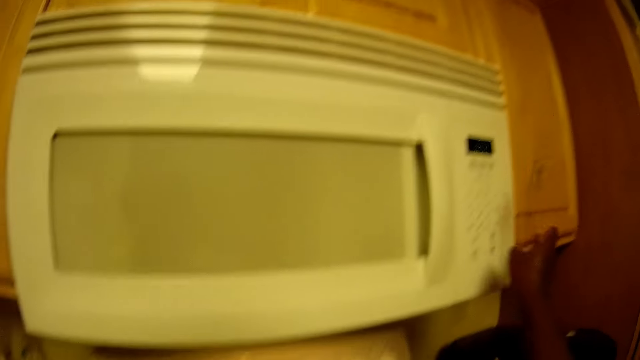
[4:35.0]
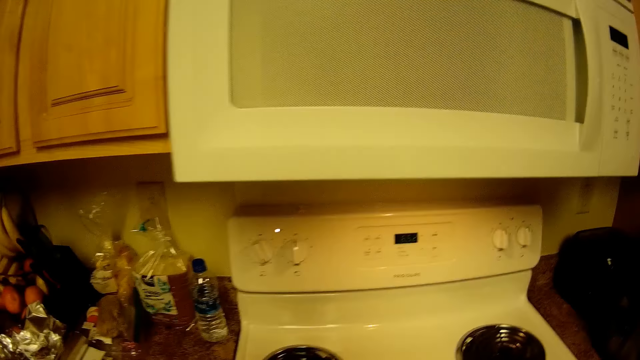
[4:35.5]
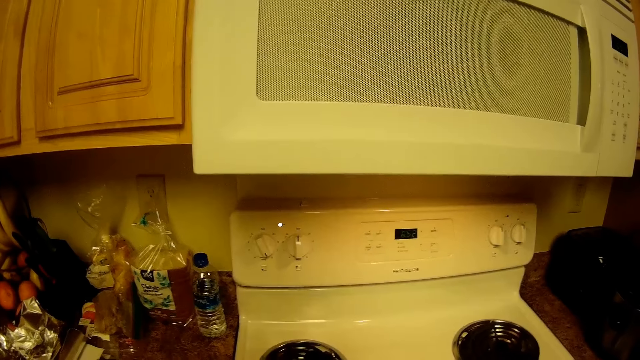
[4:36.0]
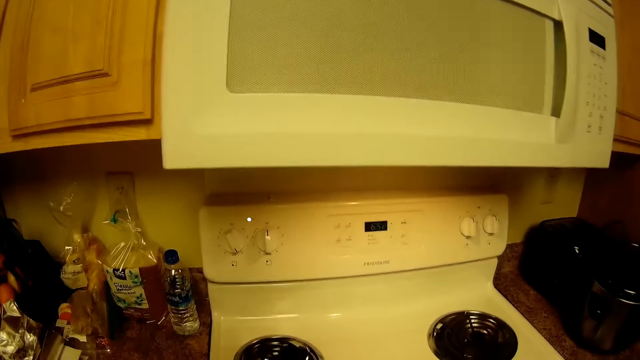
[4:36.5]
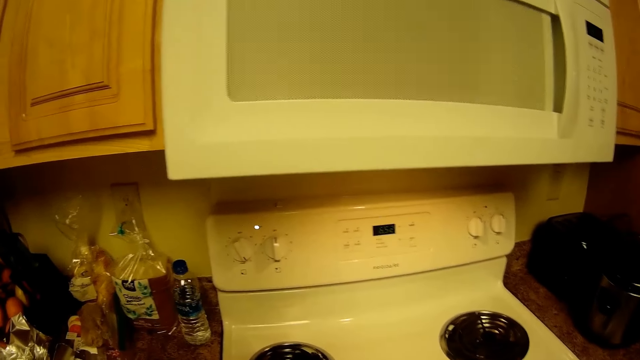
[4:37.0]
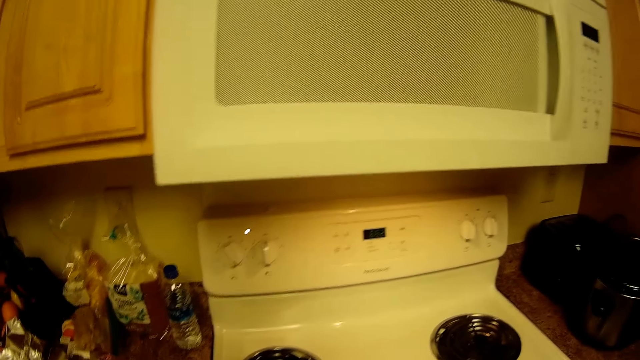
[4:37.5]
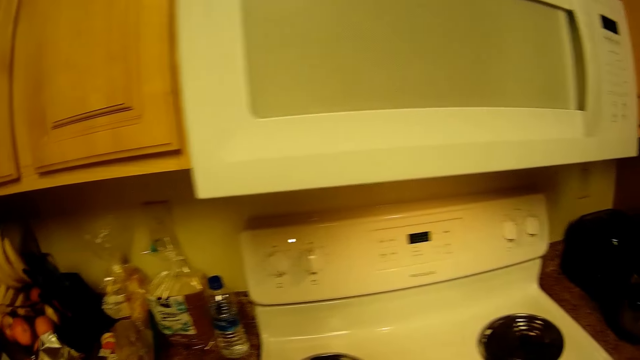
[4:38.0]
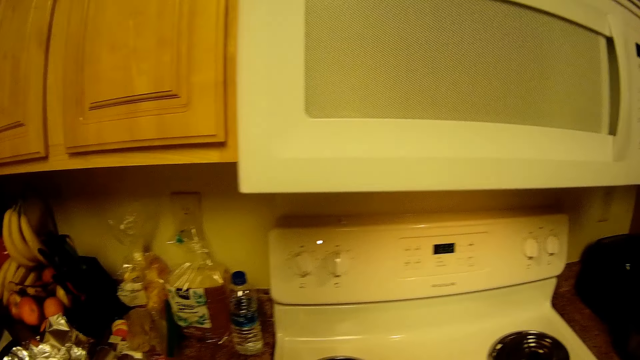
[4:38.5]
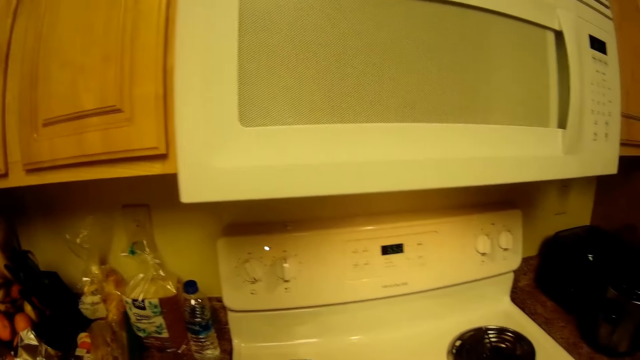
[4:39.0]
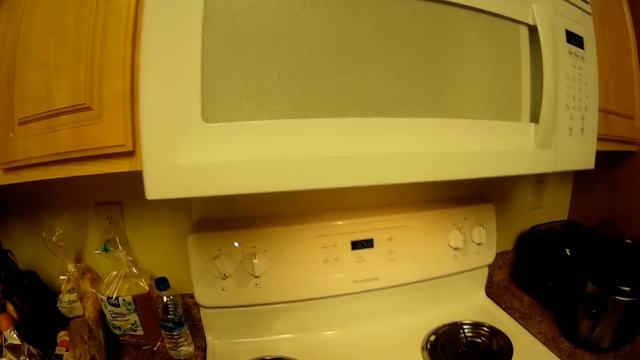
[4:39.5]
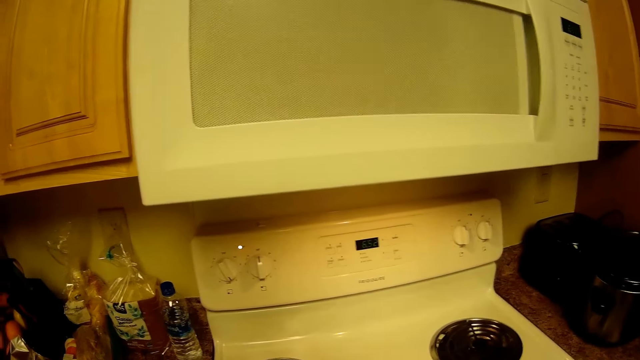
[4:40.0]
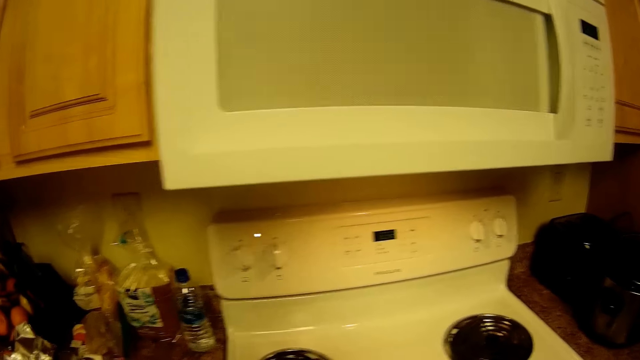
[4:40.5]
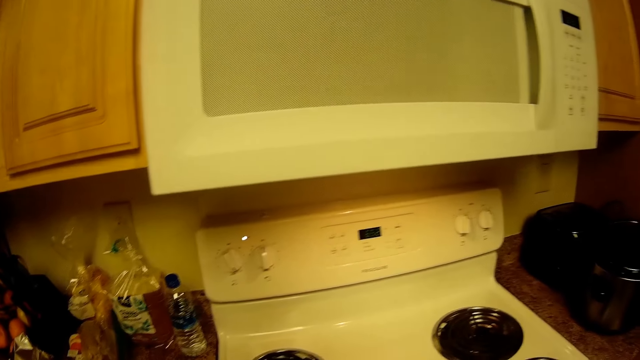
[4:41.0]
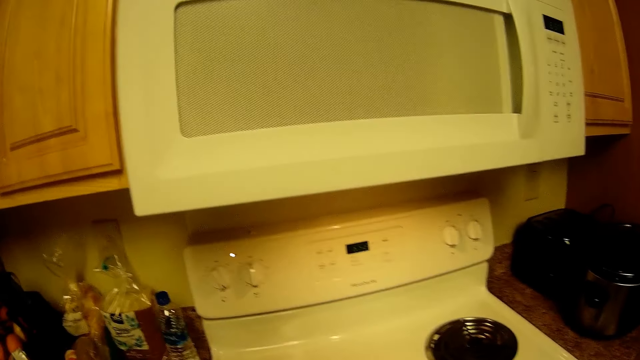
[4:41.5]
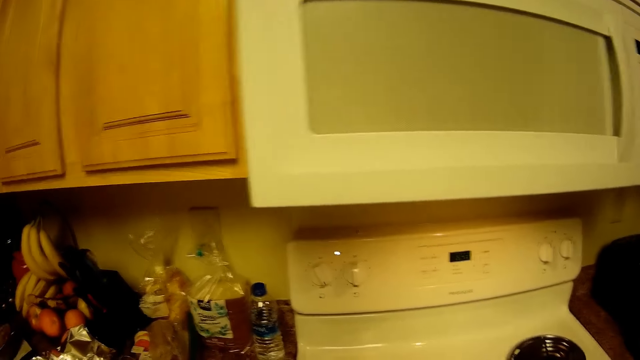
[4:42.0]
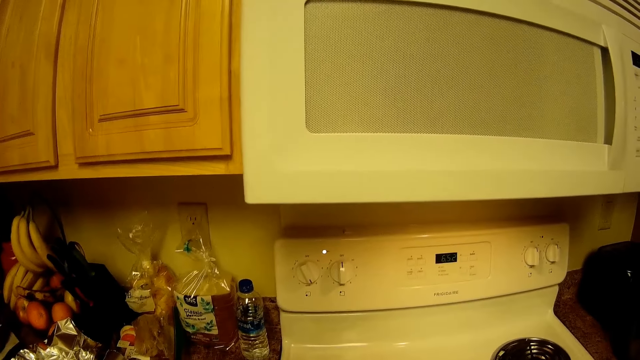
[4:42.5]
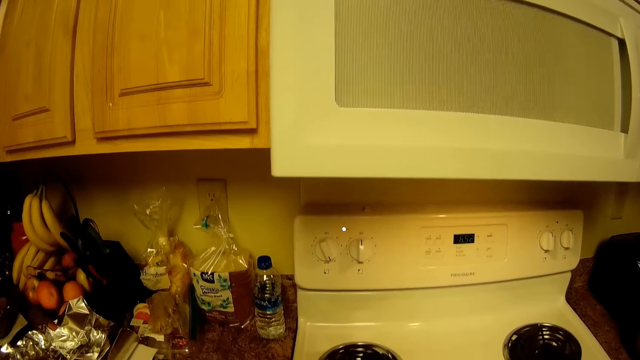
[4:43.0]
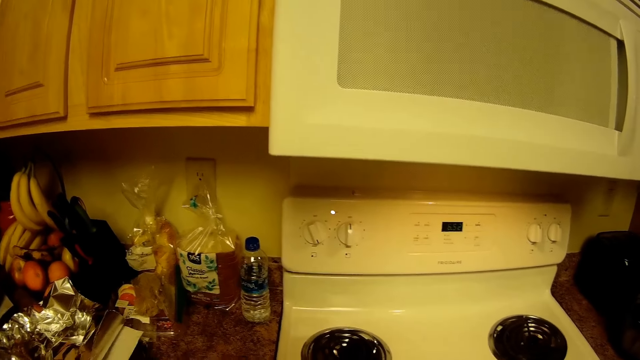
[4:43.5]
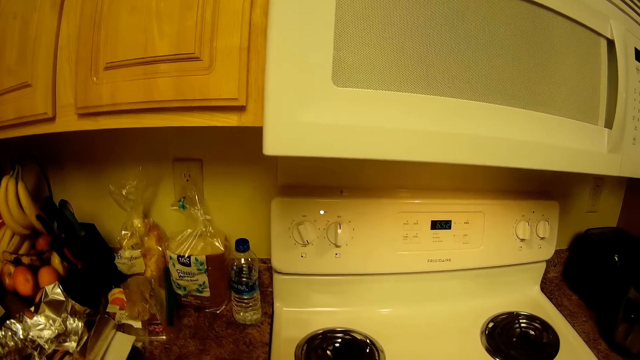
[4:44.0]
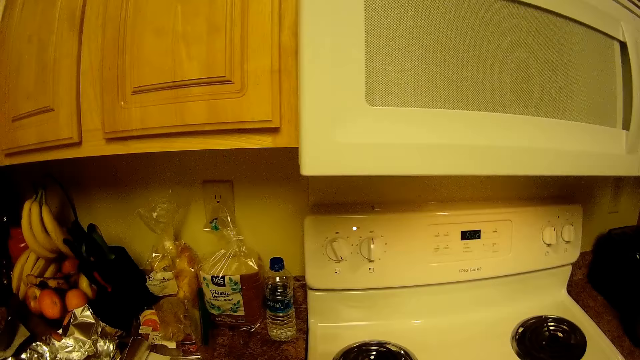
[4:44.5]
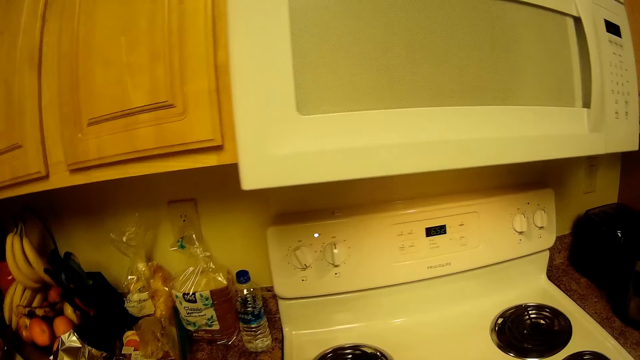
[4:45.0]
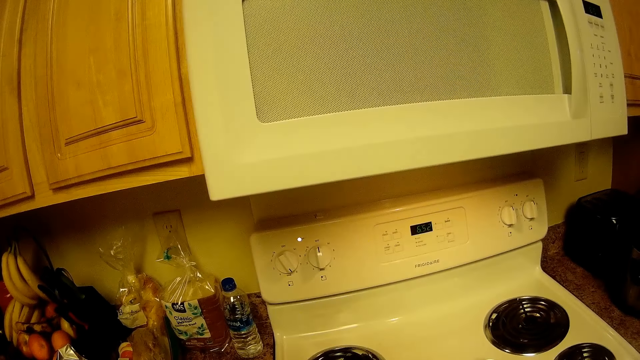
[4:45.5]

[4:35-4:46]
The camera wearer looks at the food. They look at the food again and turn the food.

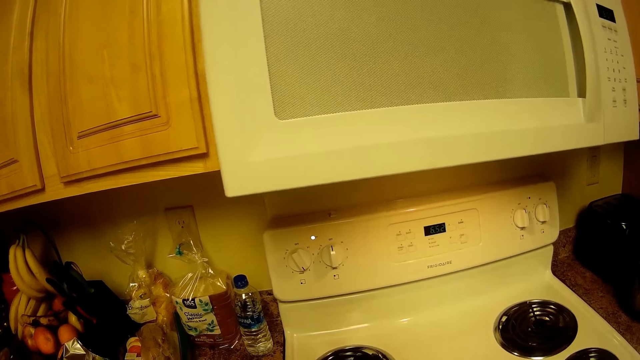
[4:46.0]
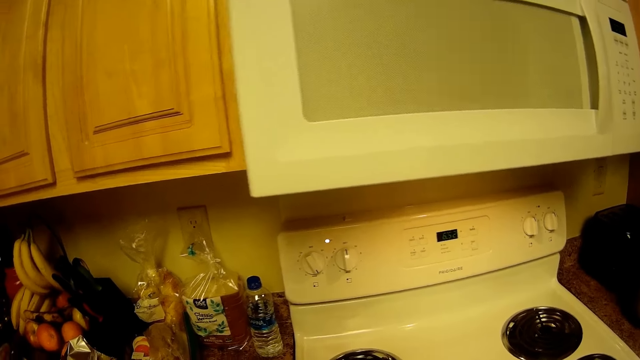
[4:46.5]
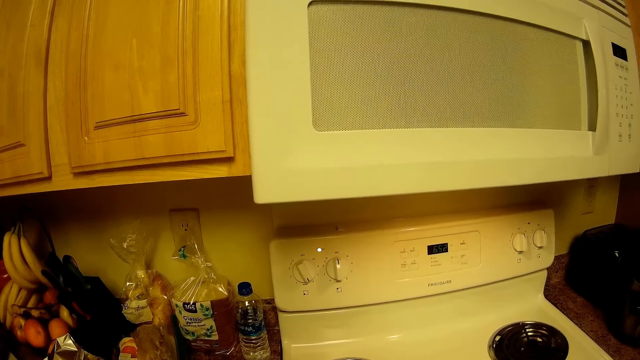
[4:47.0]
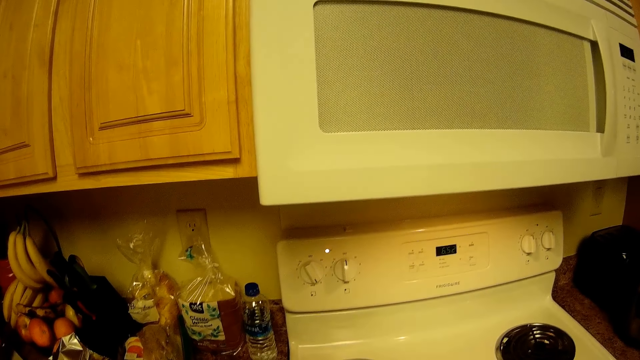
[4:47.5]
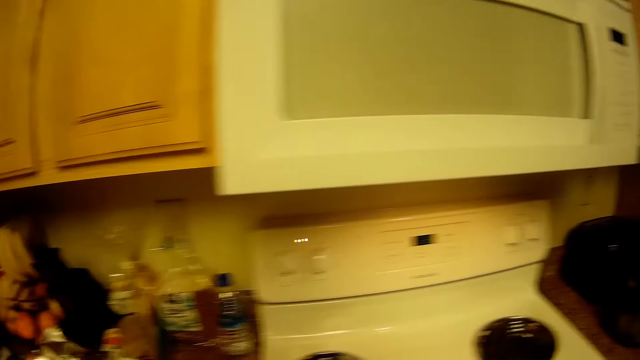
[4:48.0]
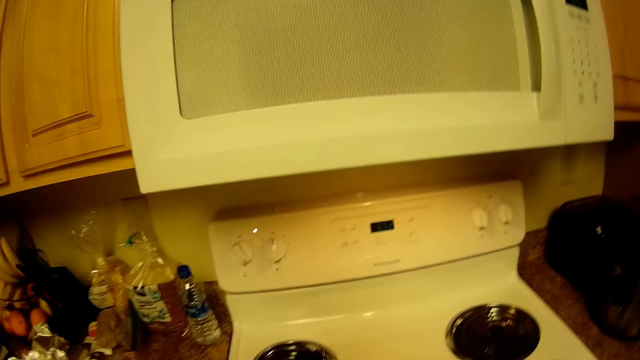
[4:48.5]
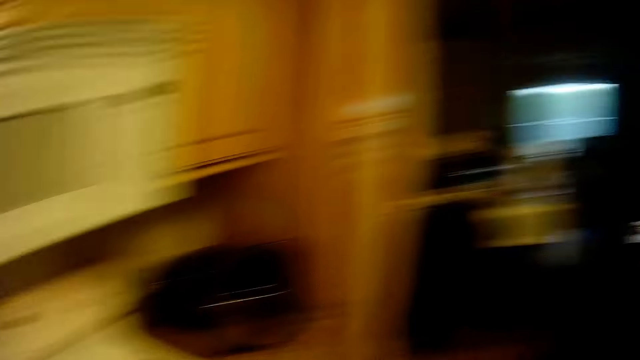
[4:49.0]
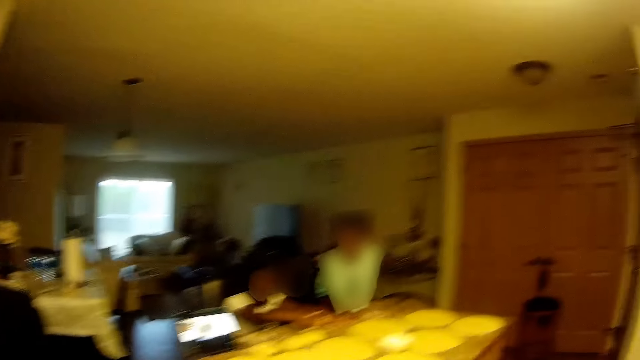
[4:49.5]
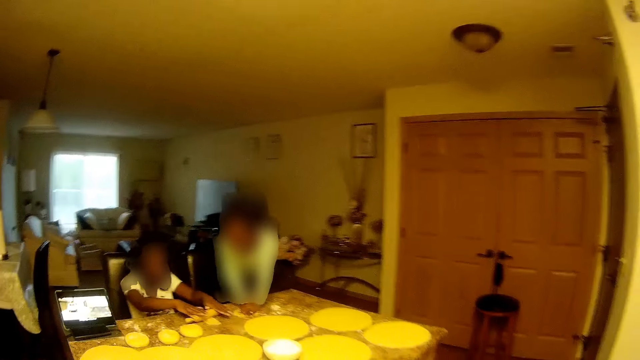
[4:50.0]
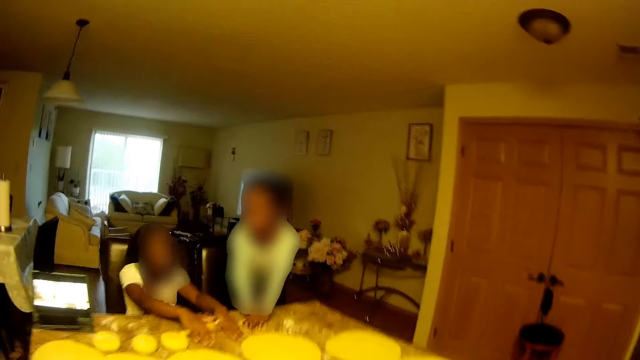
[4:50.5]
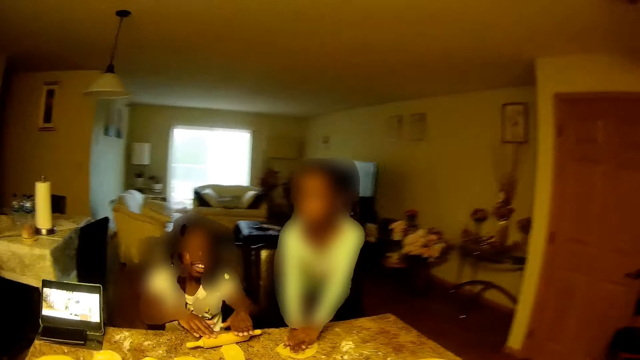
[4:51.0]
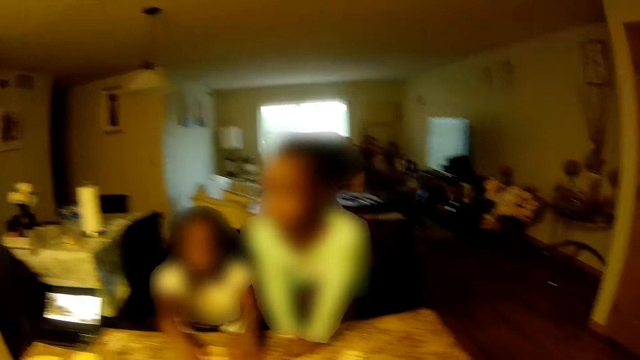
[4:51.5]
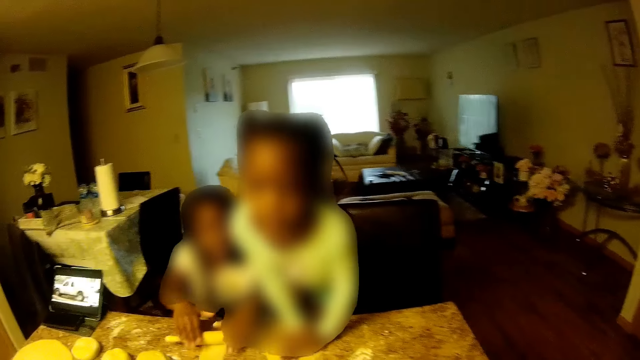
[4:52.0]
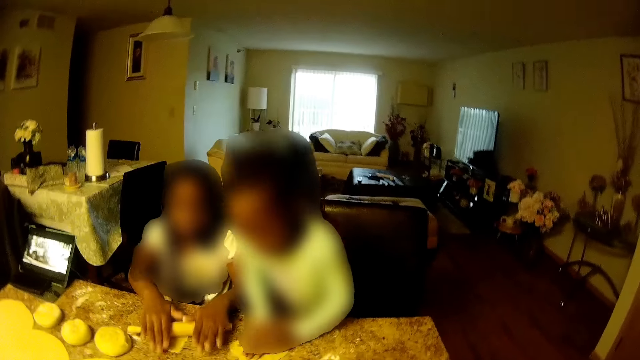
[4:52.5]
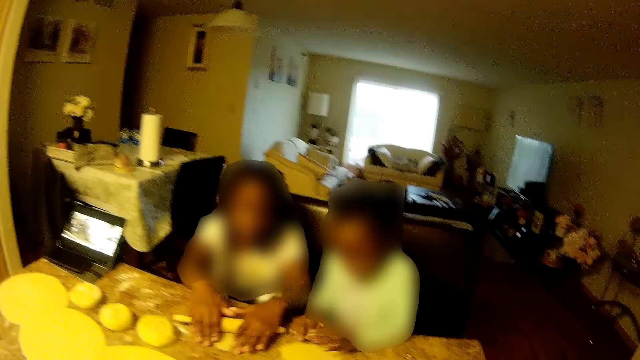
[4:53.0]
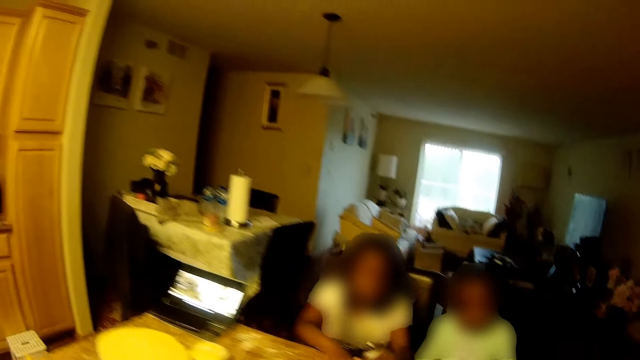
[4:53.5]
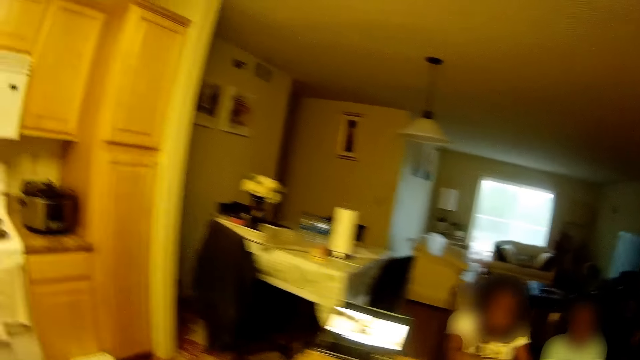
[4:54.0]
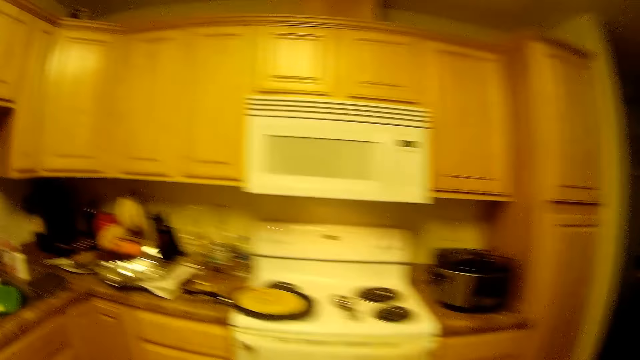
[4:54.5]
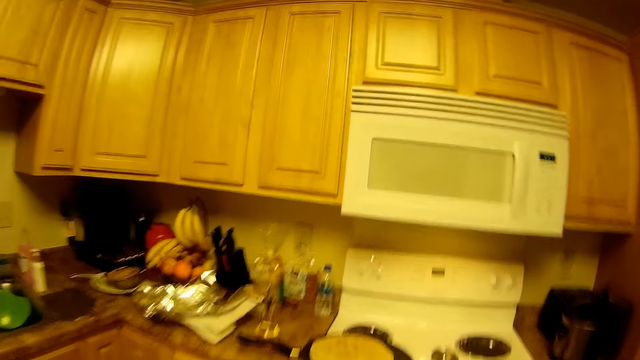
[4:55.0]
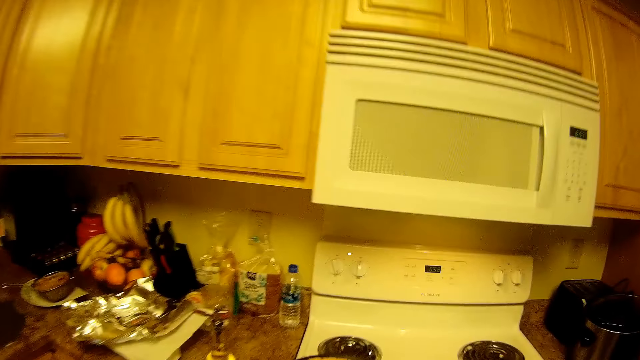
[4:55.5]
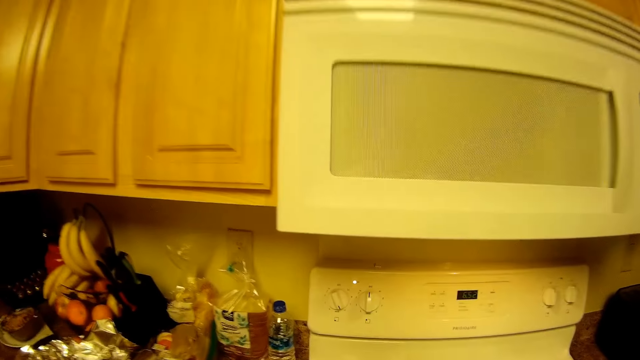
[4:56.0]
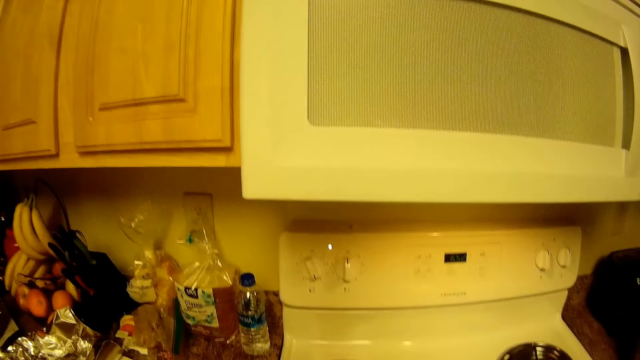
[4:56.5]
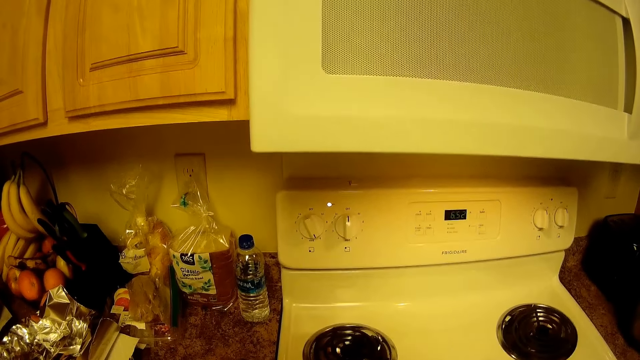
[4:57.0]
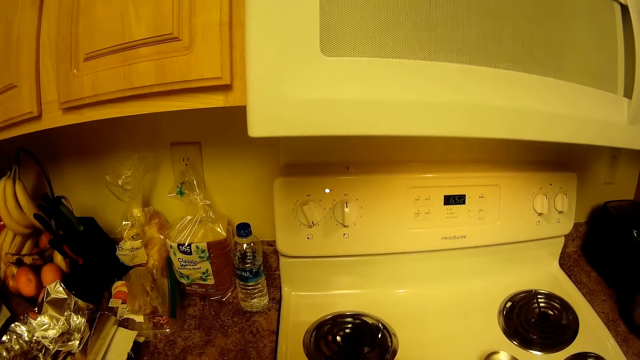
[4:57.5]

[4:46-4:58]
The camera wearer looks around. They turn towards a girl and another girl. They walk in the house. The other girl rolls a ball of dough on a table with a rolling pin with both hands. The camera wearer looks around. They turn towards the microwave. They walk in the house.
